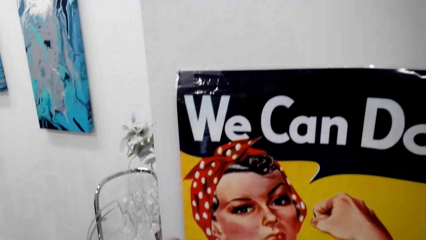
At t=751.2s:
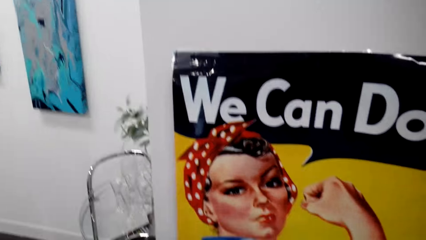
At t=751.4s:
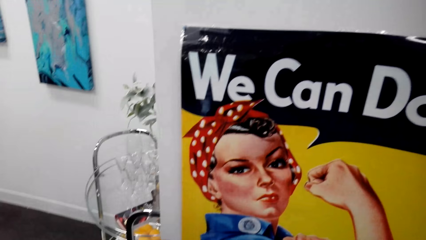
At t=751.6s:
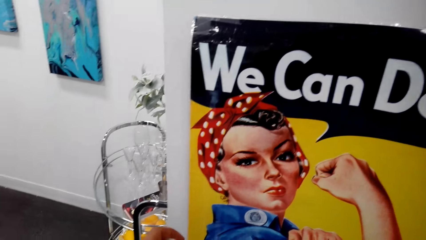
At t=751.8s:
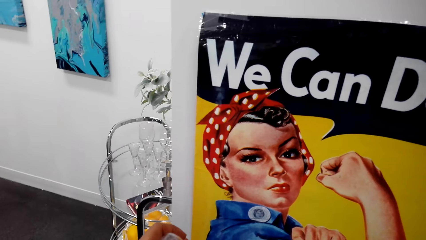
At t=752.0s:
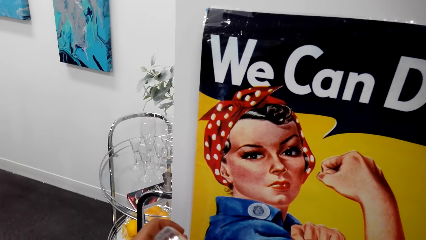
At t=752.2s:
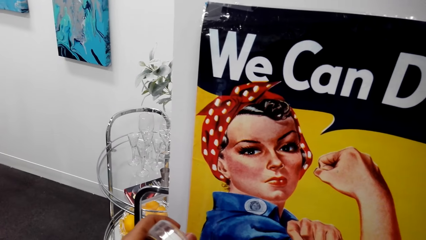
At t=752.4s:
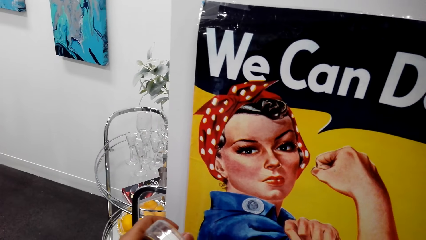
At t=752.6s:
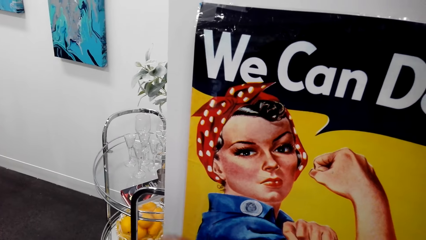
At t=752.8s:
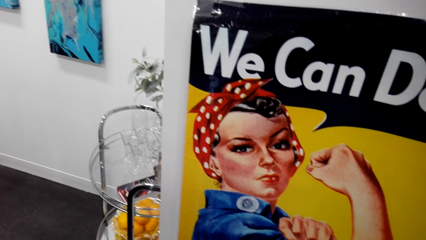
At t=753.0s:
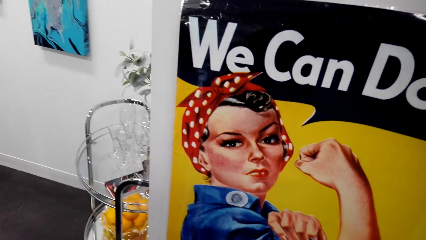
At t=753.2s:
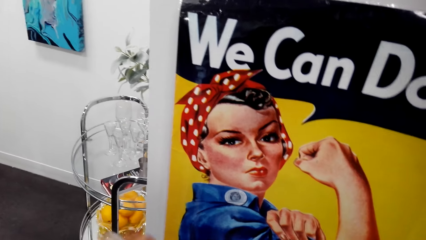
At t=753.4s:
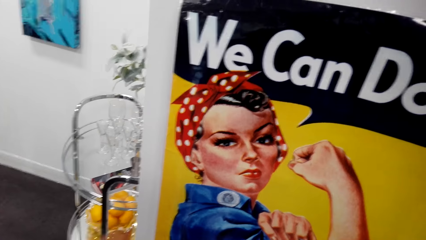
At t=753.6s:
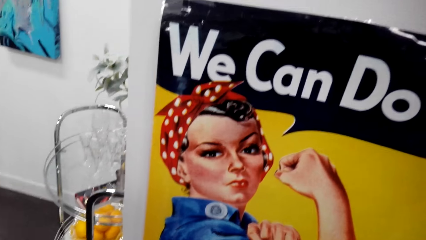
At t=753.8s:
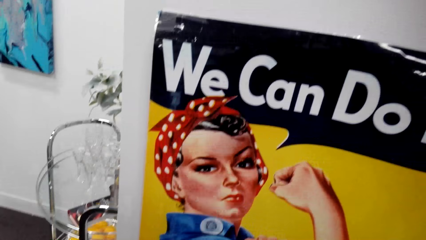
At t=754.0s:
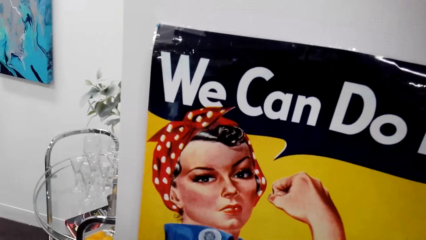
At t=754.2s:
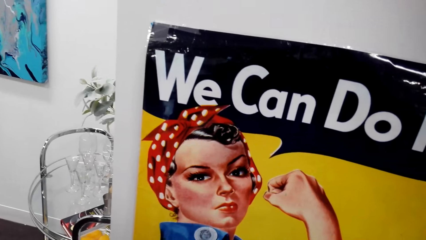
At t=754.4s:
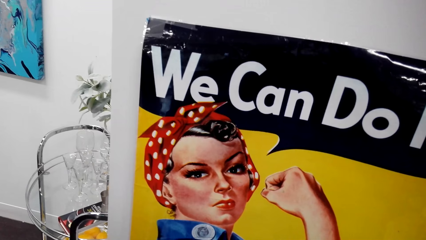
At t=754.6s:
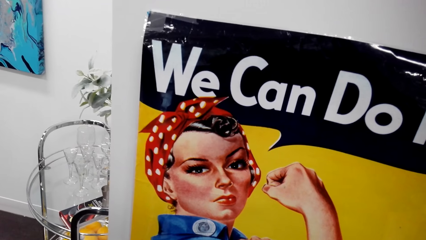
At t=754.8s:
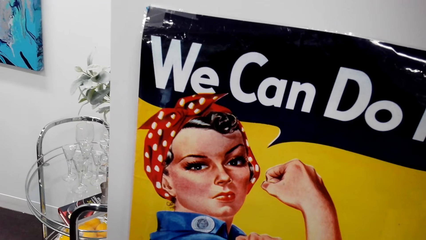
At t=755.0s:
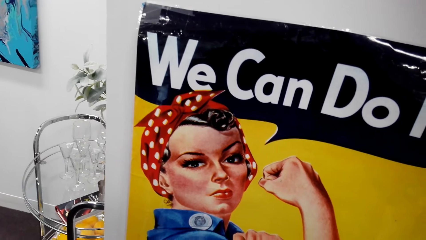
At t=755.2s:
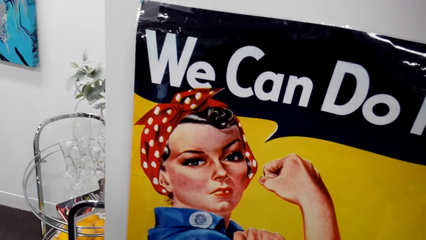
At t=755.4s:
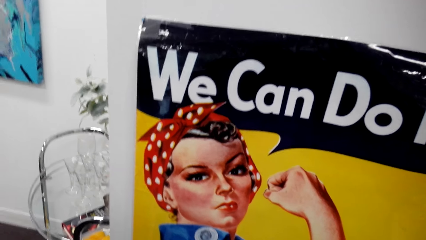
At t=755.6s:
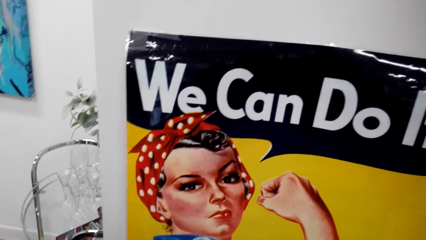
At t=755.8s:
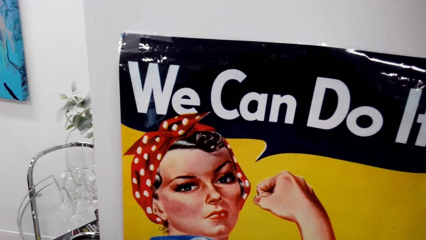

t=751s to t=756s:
The camera wearer looks at the chart.

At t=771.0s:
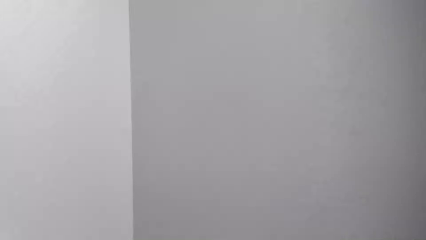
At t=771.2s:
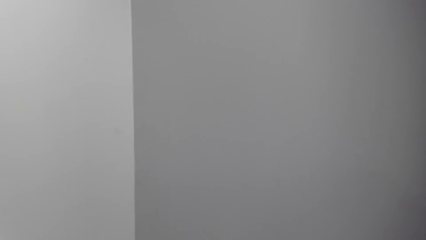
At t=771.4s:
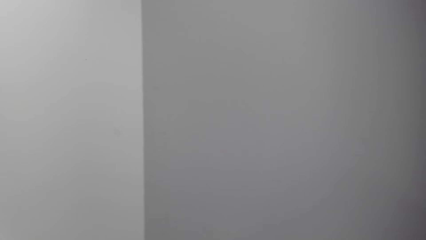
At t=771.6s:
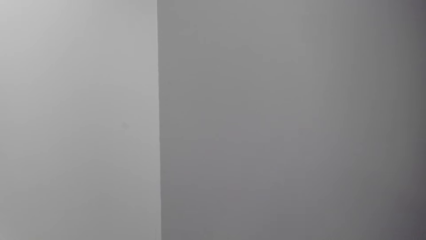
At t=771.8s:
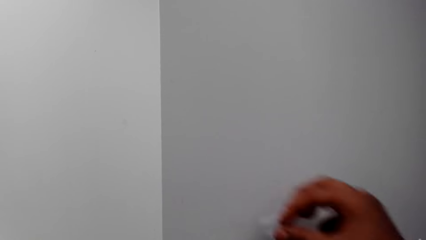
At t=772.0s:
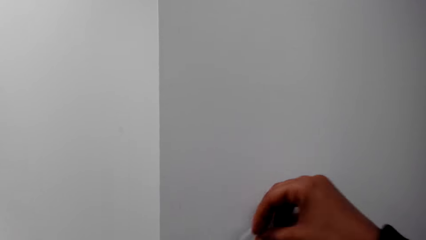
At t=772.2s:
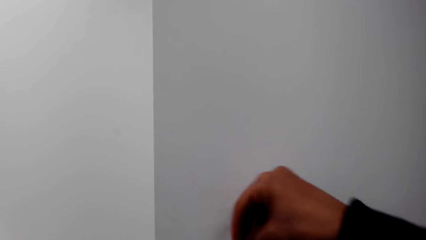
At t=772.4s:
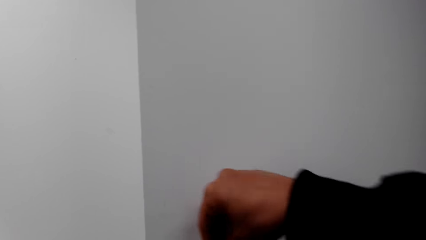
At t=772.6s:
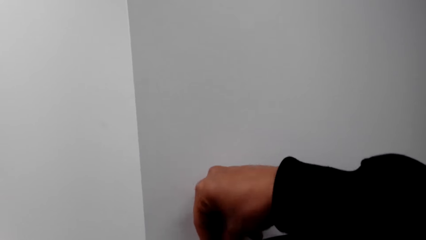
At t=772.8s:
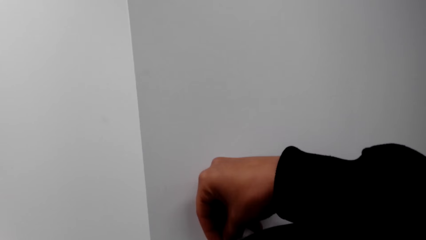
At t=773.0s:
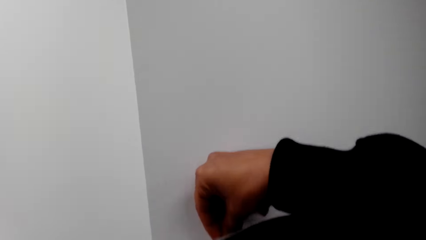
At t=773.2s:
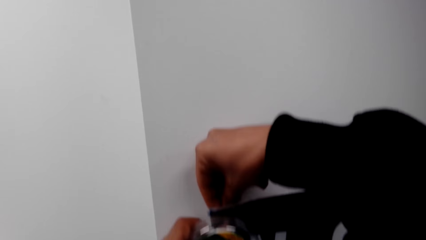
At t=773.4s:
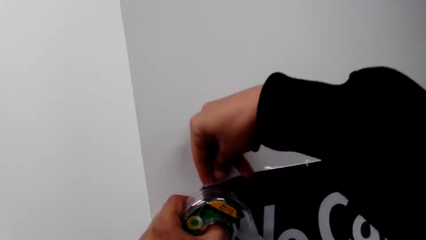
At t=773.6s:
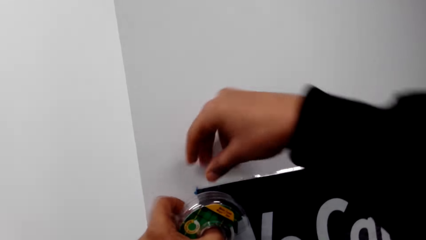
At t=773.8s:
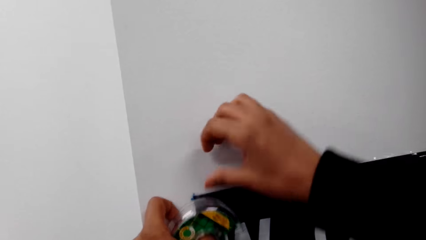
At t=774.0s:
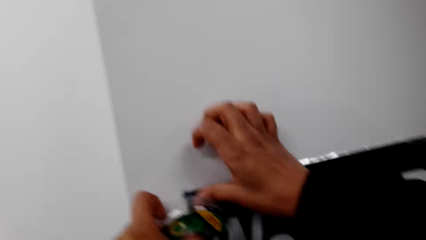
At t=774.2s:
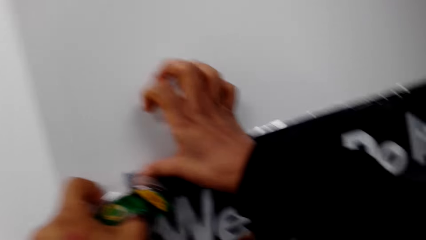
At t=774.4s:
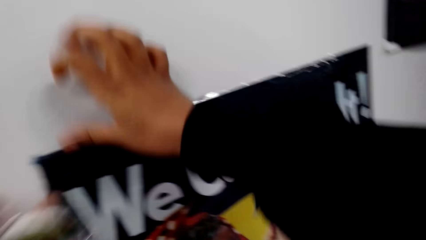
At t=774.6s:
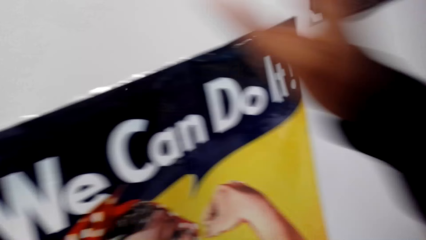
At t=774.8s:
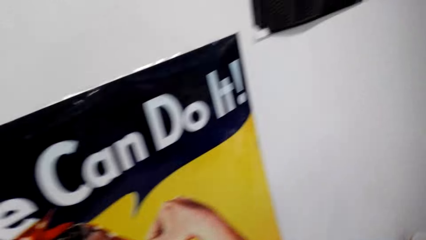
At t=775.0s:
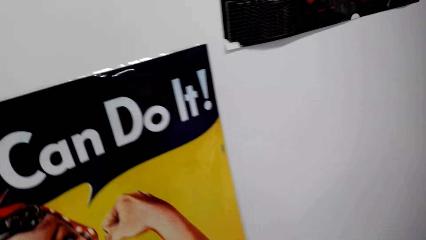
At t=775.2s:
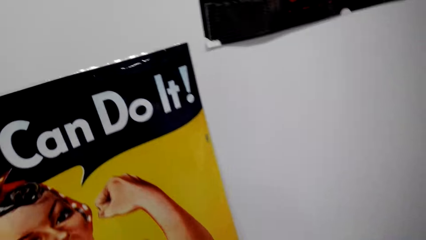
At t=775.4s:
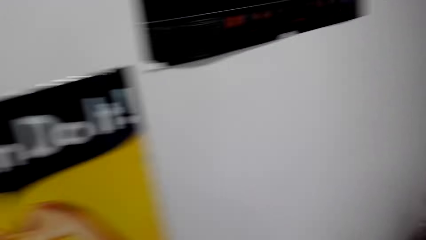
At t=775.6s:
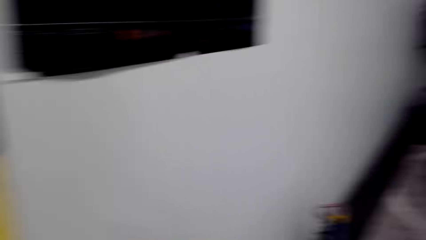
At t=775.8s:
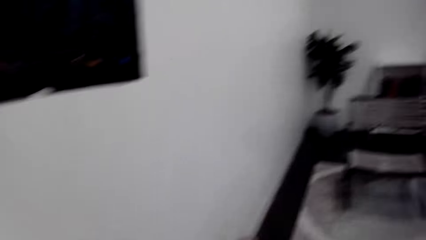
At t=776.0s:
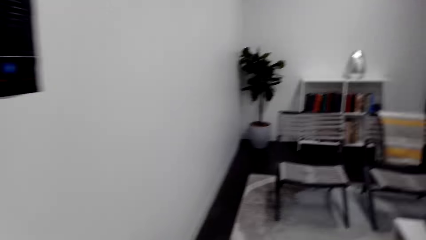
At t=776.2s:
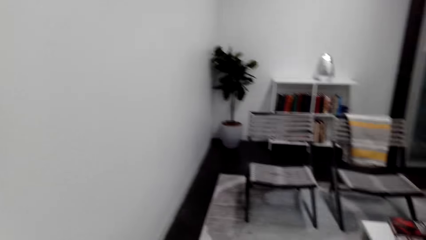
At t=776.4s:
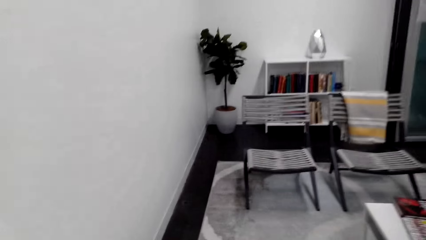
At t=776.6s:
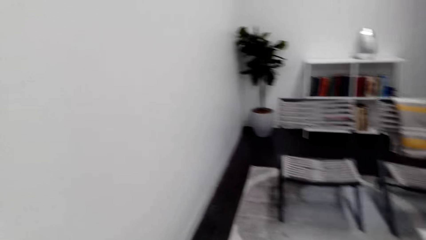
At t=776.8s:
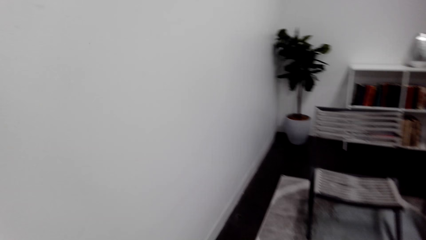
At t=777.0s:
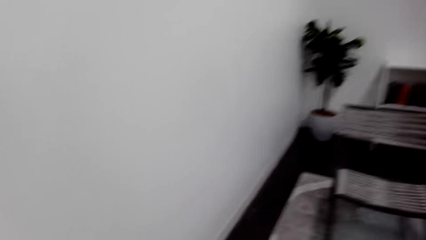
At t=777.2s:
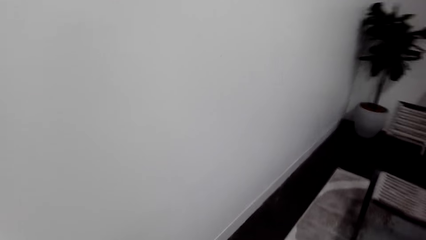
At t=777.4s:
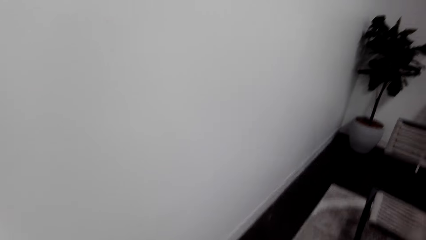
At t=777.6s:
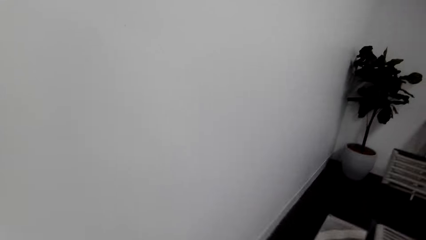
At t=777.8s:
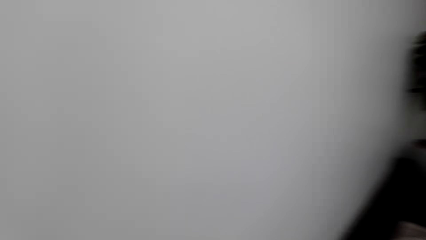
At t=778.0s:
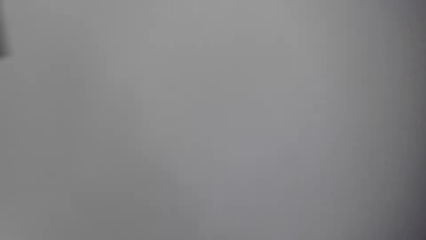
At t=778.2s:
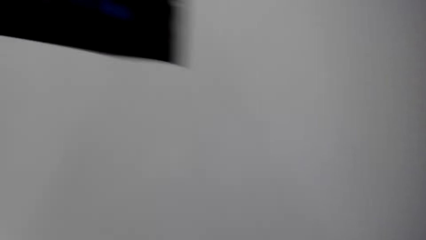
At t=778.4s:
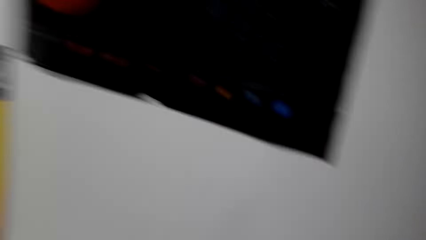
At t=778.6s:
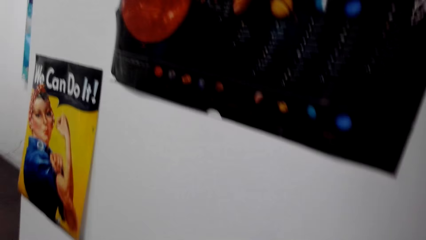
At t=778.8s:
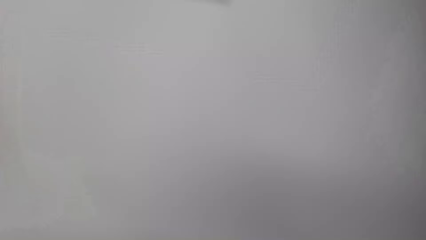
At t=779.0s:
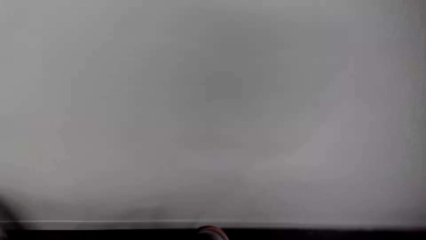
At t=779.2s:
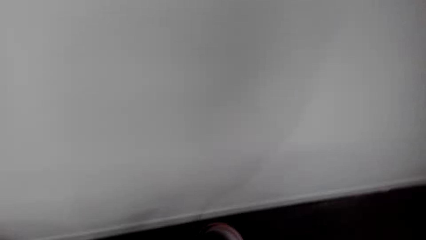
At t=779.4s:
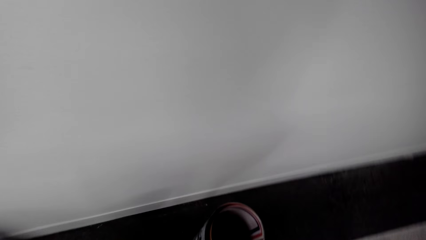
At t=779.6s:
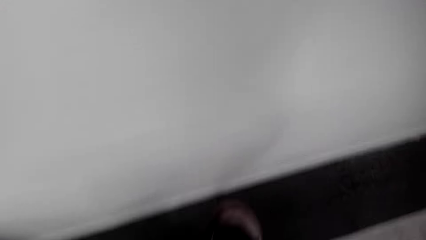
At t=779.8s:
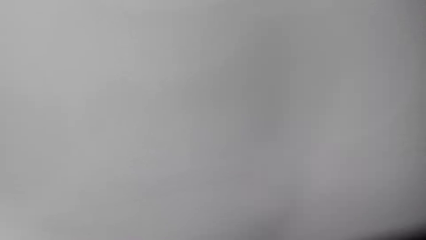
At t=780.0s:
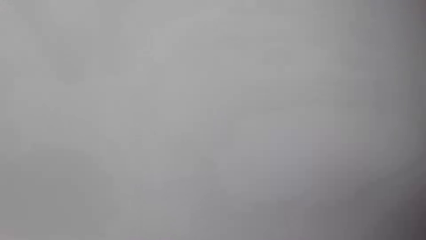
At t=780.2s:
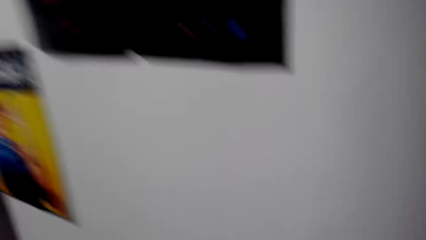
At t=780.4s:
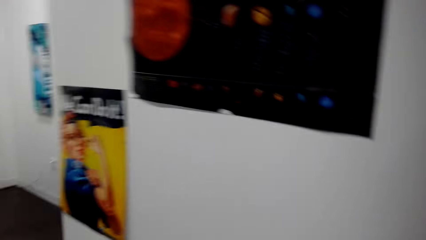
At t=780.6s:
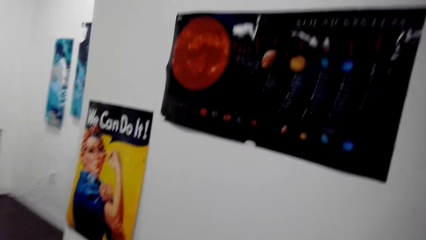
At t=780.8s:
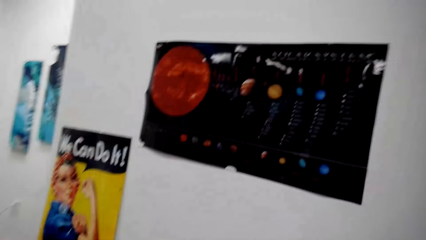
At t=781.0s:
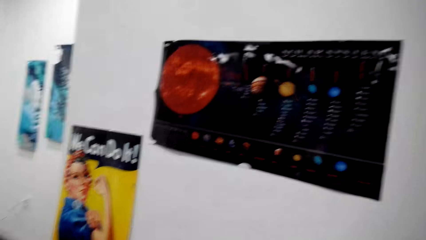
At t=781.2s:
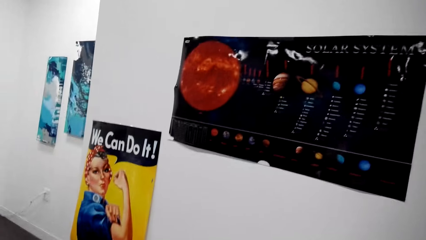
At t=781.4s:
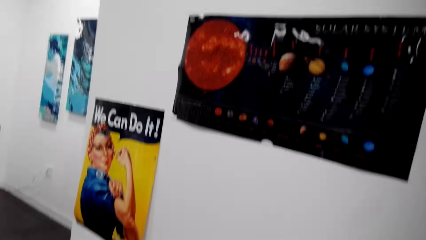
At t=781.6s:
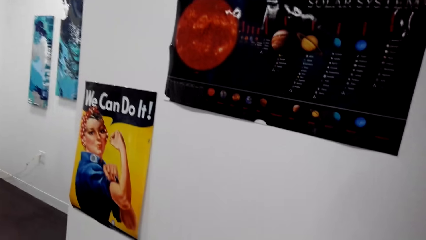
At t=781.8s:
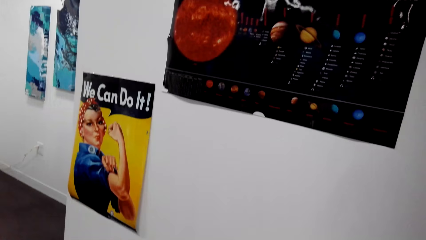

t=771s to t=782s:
The camera wearer sticks the tape to the chart. They stick the chart on the wall. They walk around the room. They bend down and pick up a chart. They look around. They walk around the room.
